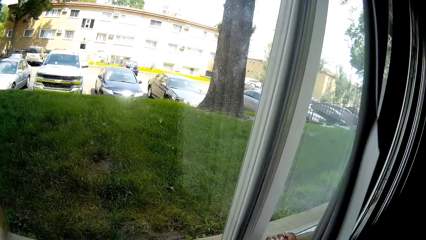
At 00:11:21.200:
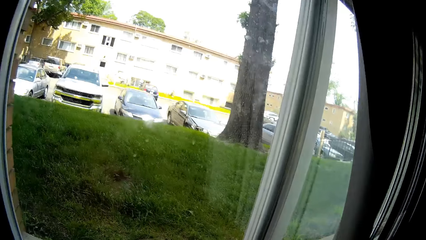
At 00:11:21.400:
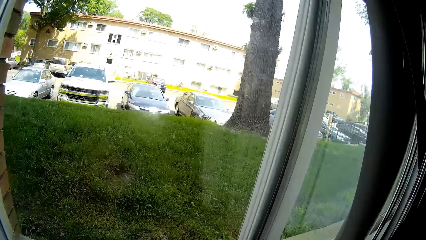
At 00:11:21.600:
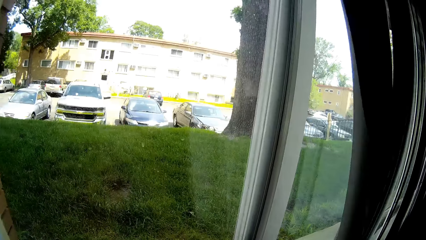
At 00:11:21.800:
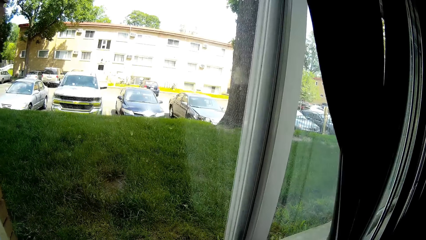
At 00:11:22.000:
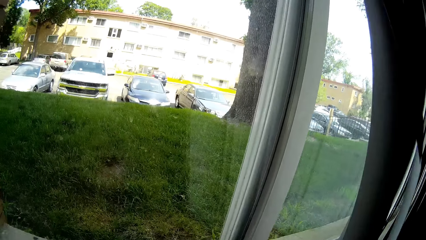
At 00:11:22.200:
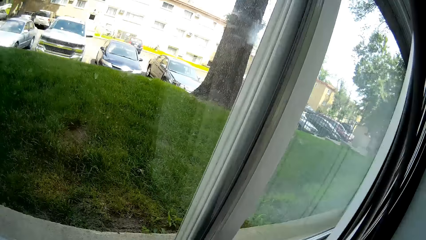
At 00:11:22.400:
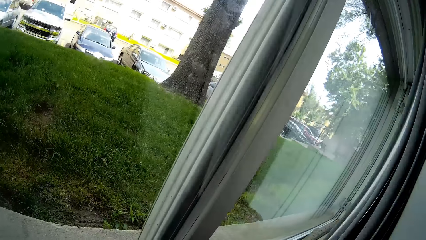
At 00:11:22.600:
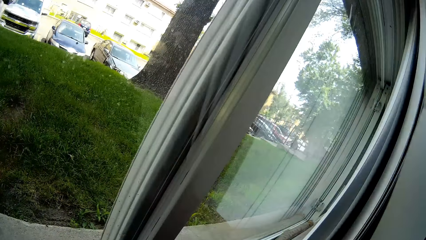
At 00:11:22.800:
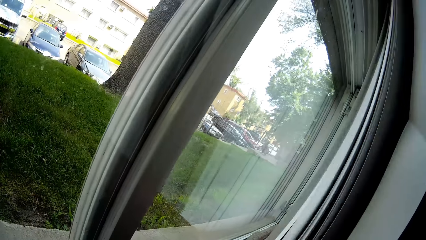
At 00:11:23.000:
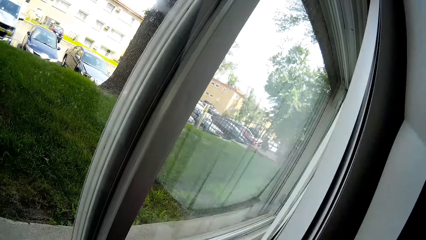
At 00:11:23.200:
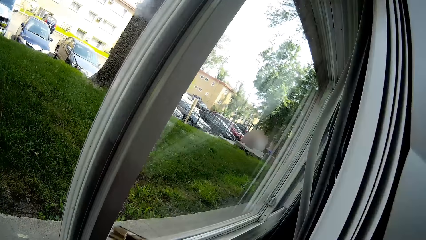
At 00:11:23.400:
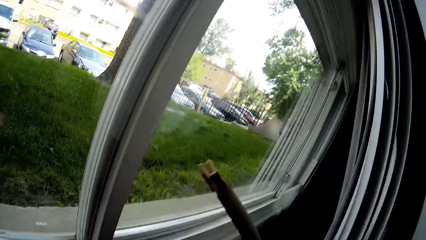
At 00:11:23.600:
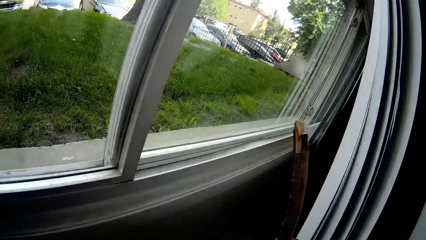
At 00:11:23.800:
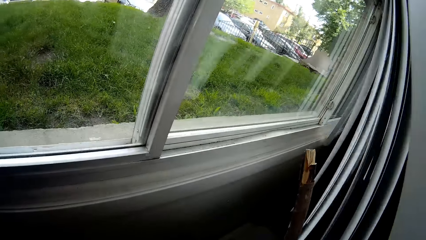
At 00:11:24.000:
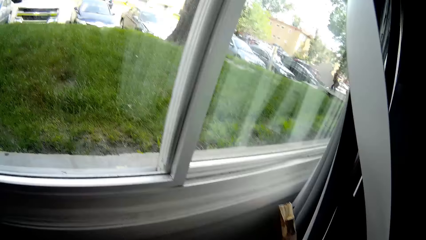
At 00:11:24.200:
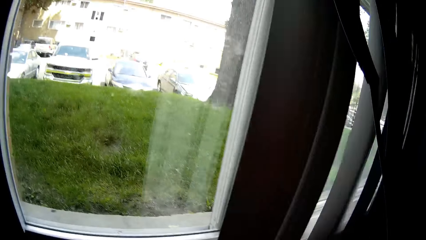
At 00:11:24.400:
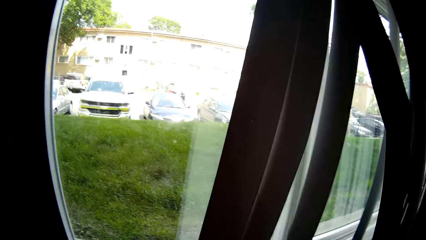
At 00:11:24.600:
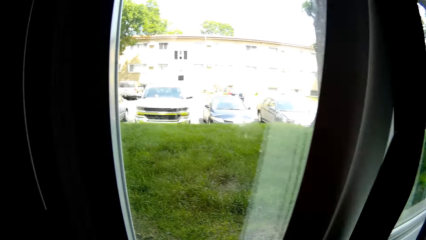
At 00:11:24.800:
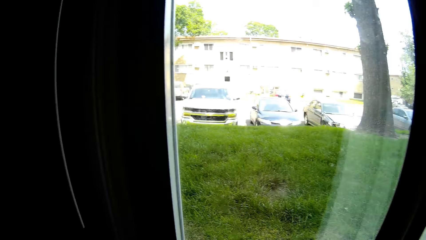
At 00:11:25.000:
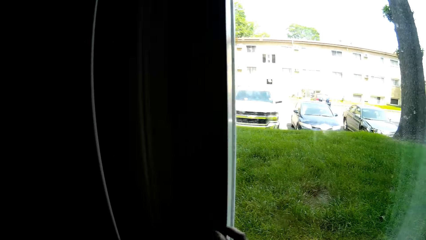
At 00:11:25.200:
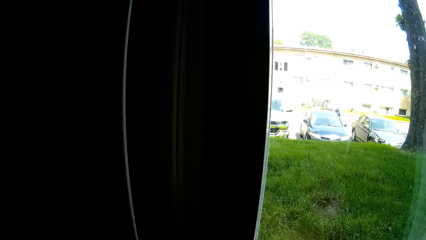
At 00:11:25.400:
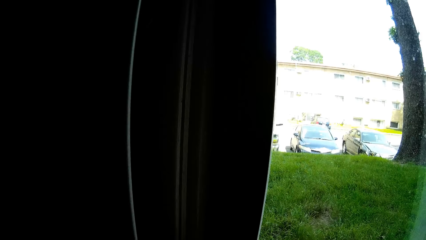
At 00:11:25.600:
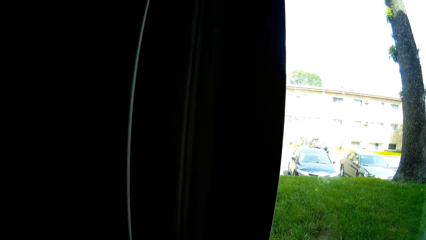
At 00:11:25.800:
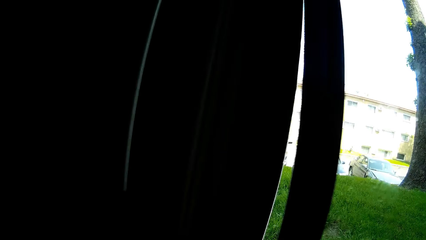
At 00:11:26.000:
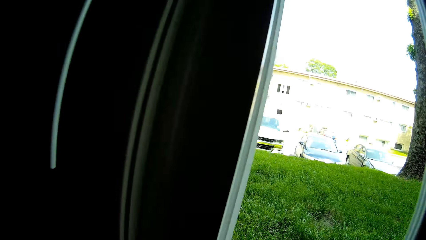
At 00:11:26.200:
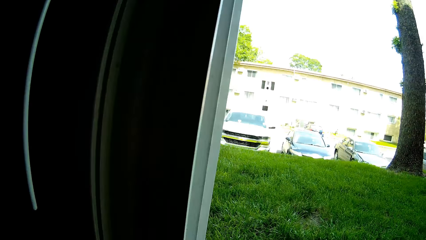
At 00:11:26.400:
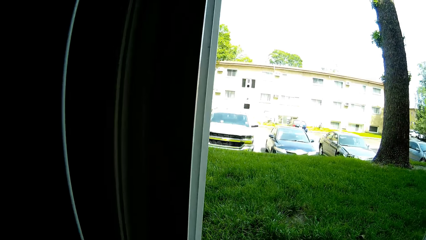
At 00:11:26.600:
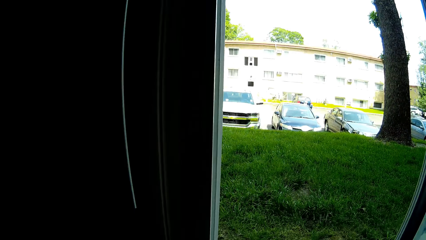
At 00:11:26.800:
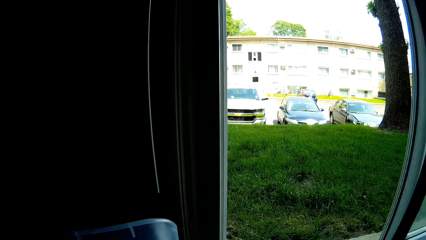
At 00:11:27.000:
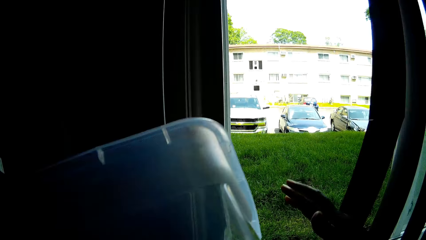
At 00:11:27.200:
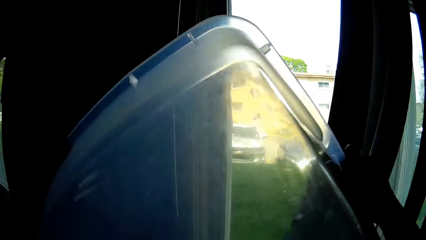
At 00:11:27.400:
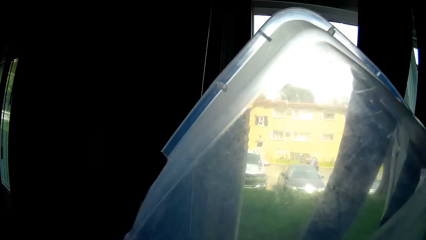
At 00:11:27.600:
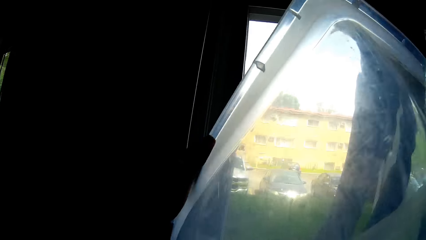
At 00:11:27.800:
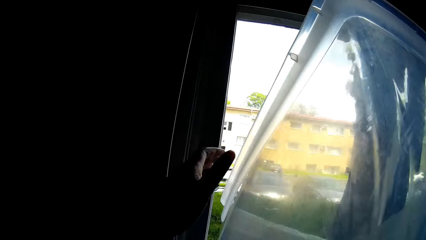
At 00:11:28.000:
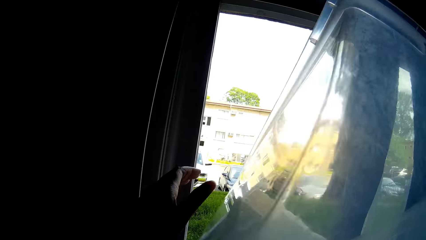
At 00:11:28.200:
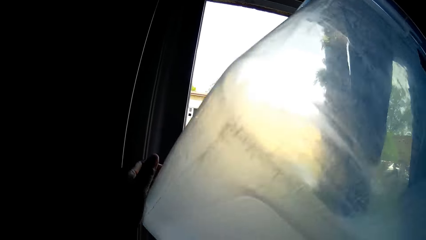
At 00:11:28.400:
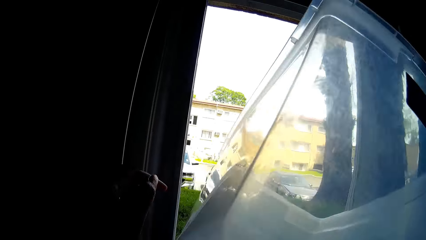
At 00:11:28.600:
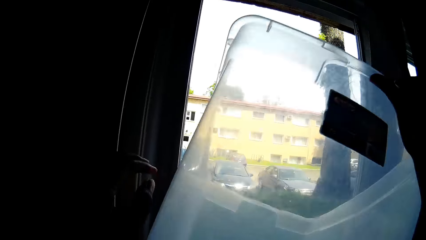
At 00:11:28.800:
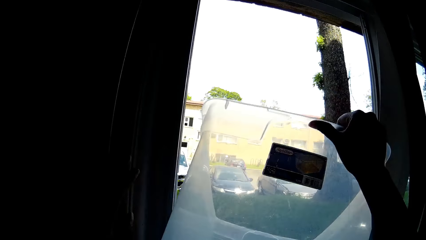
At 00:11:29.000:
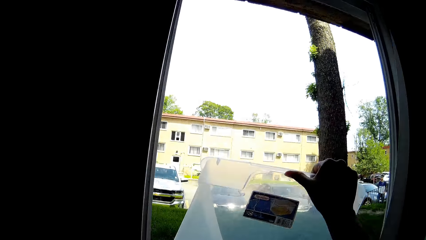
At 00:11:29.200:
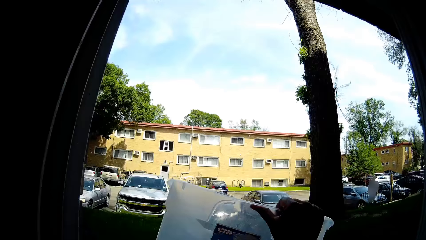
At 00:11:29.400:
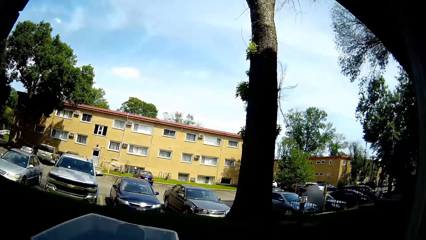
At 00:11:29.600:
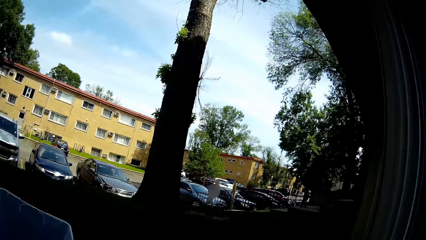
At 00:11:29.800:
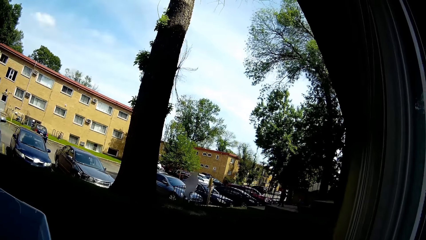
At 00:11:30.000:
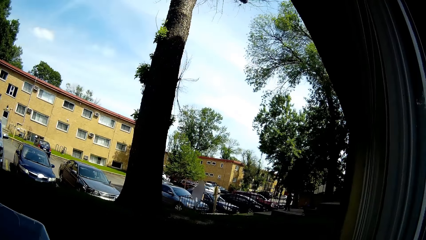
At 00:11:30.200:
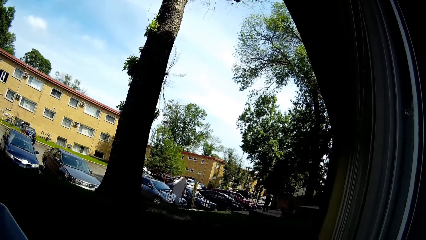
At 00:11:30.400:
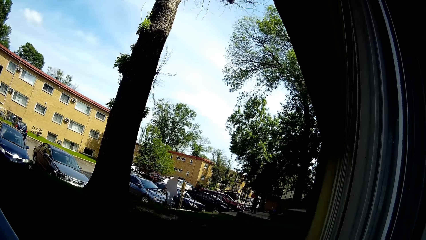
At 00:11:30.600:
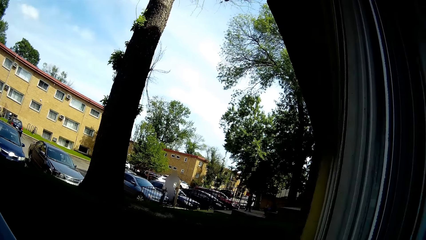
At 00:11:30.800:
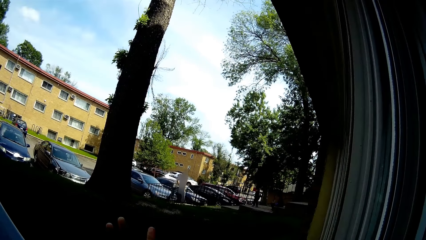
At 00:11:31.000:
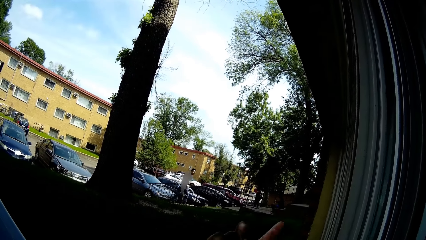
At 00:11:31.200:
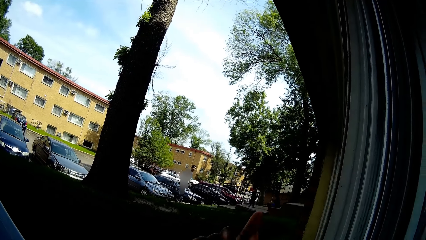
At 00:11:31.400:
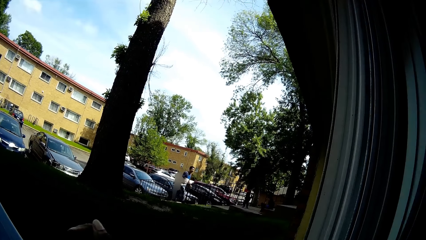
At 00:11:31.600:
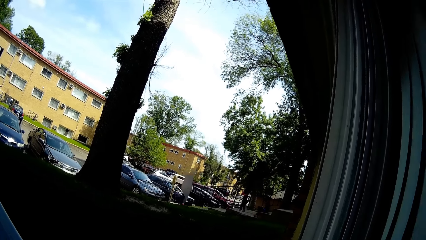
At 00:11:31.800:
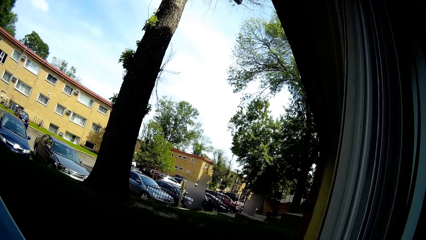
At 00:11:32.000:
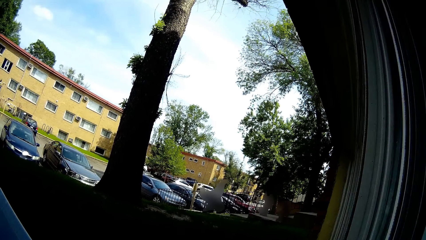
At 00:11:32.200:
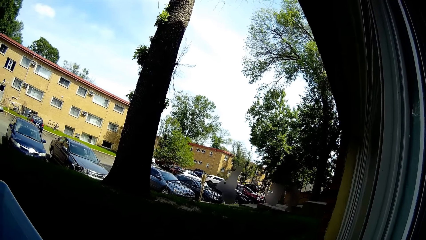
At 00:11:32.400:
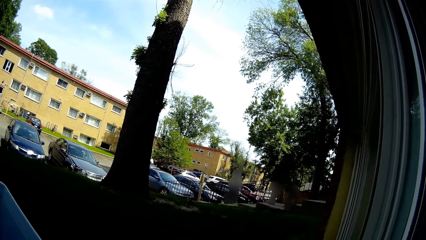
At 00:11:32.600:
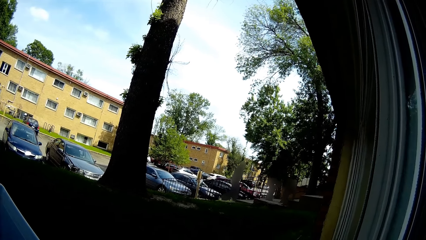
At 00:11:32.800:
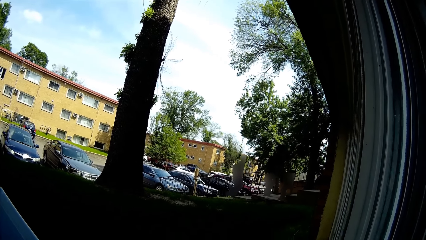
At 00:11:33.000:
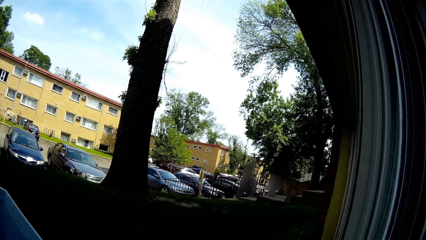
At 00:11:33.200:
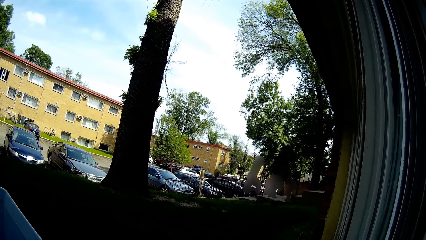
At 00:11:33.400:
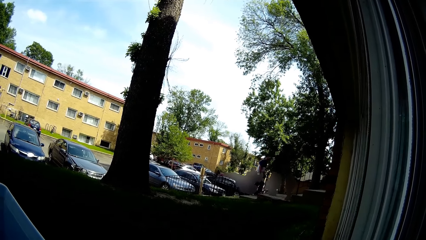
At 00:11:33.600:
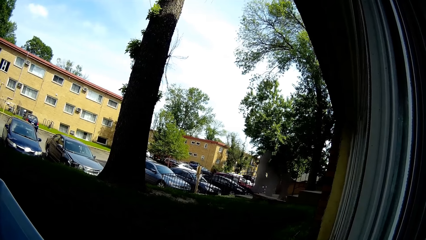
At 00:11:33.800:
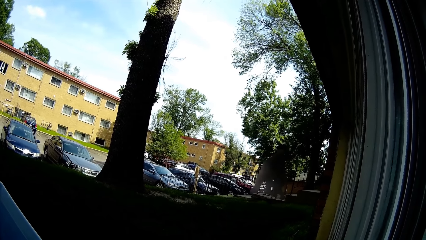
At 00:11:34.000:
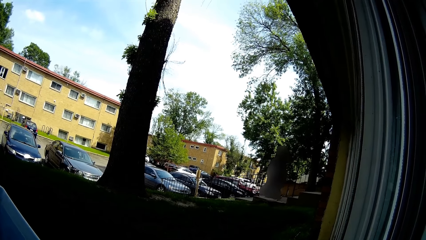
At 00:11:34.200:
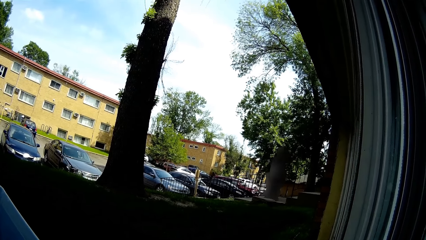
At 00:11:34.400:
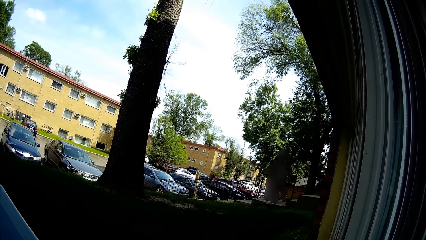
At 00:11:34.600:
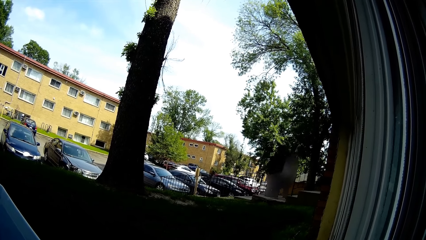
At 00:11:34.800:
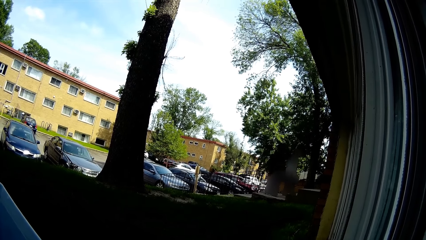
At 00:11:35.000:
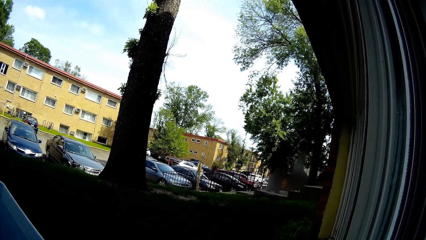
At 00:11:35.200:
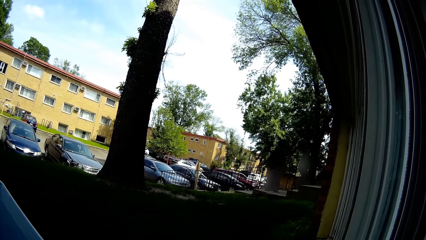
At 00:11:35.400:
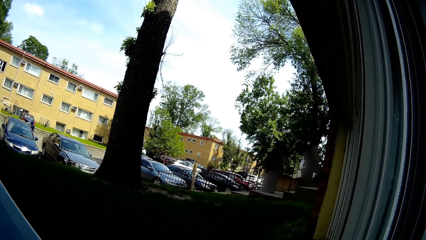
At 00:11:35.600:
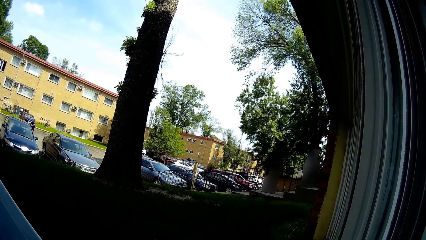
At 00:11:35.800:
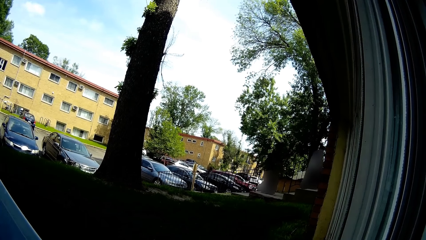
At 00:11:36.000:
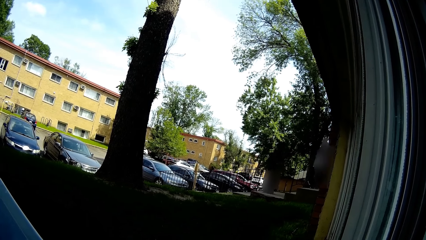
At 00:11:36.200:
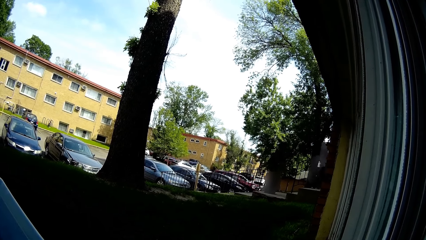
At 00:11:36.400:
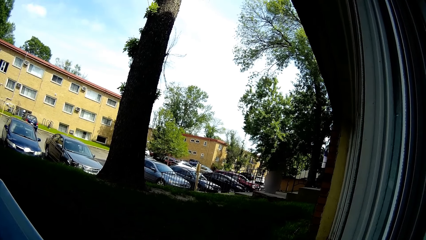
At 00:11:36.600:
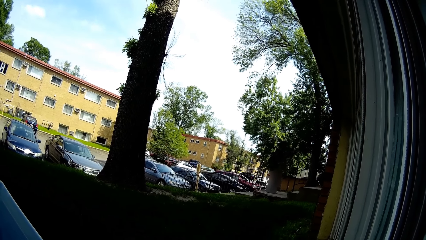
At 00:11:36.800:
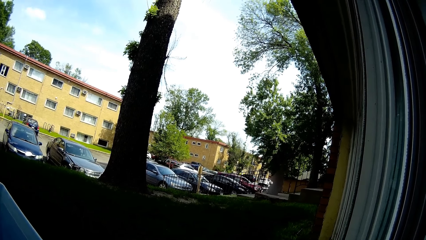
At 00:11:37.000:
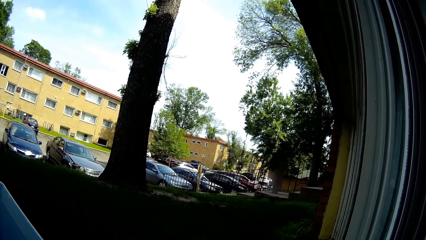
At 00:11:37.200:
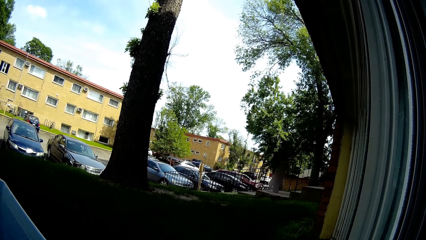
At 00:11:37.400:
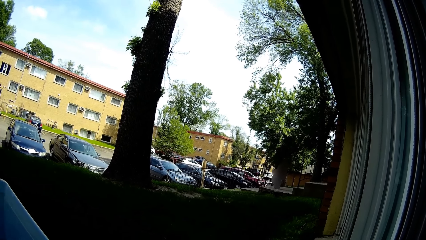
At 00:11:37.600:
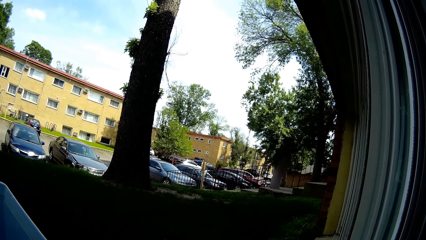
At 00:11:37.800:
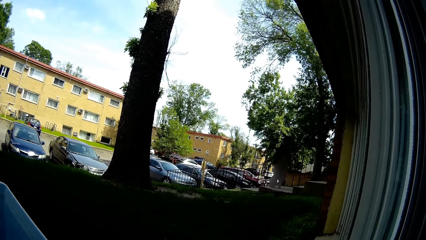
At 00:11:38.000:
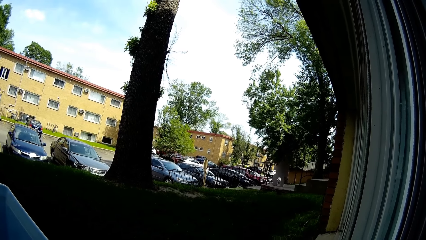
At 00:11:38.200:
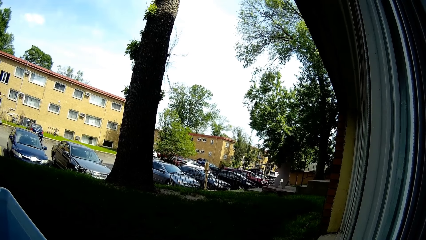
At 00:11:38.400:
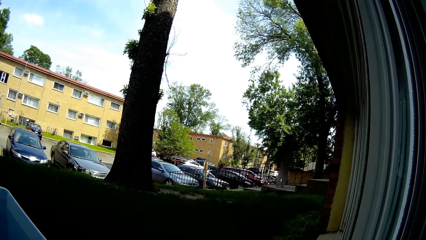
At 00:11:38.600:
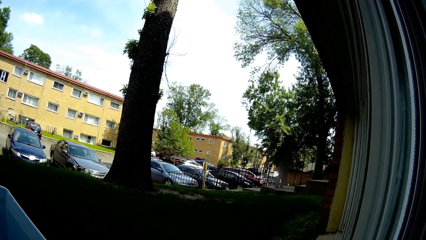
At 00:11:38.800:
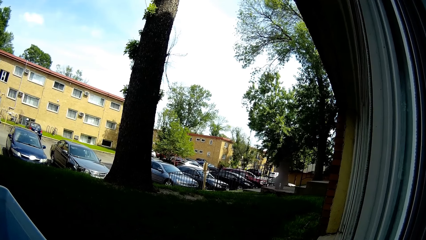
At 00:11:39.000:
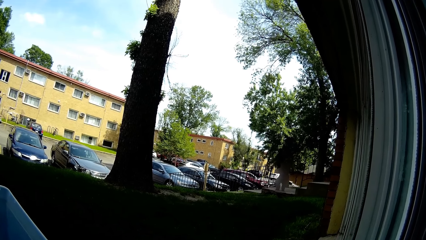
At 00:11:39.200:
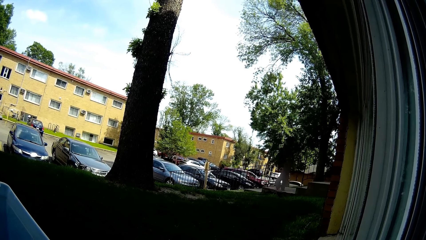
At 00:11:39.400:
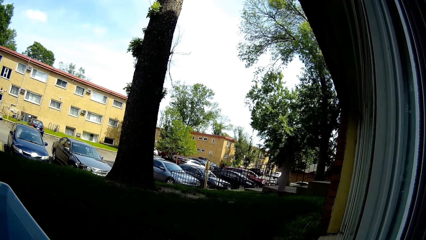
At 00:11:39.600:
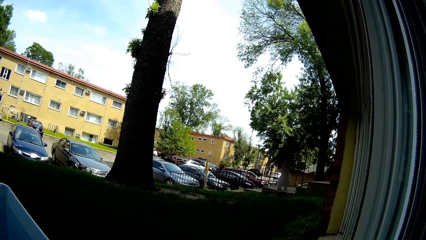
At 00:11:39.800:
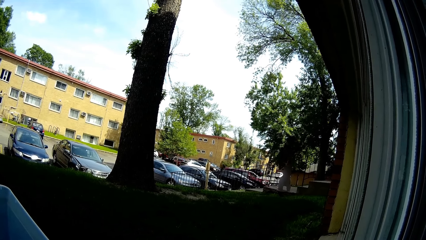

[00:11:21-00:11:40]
The camera wearer removes a stick from the window with her right hand. She opens a window in the living room with her right hand. She throws the plastic in her left hand outside through the window. She converses with the baby.
